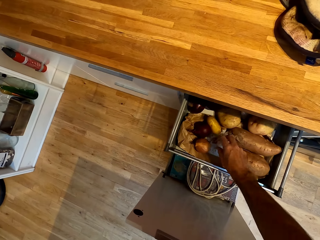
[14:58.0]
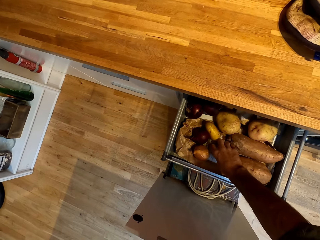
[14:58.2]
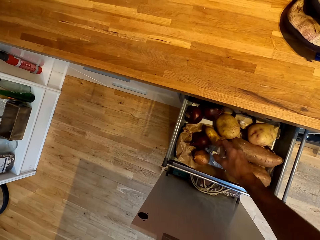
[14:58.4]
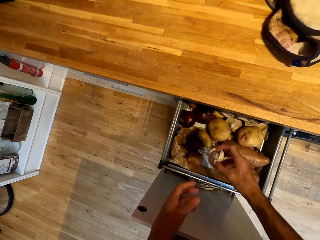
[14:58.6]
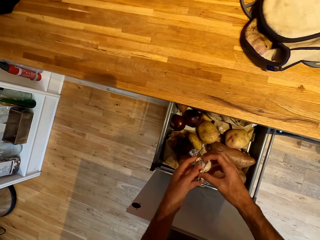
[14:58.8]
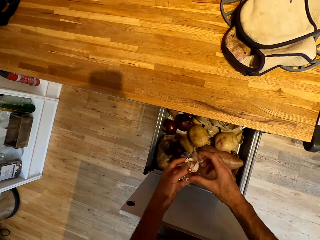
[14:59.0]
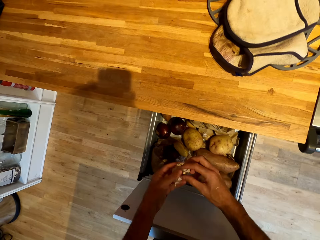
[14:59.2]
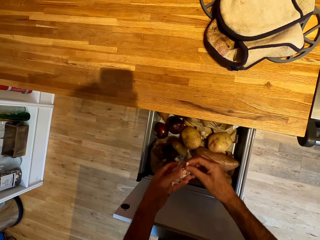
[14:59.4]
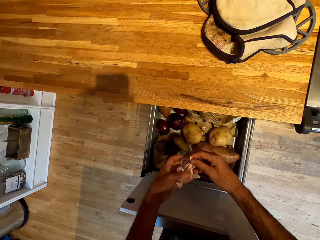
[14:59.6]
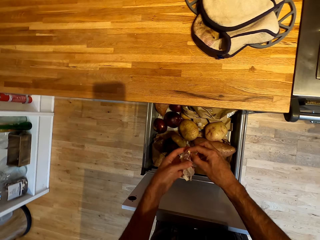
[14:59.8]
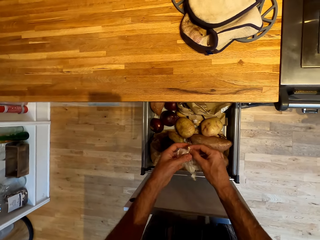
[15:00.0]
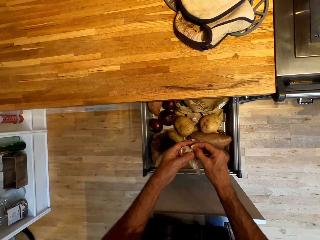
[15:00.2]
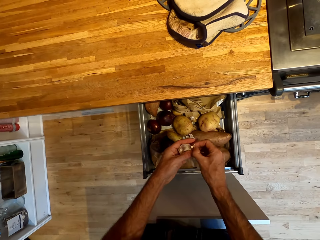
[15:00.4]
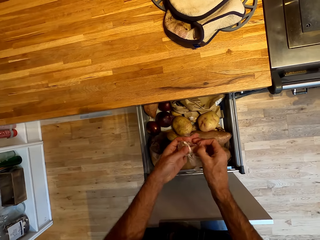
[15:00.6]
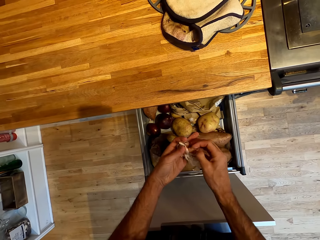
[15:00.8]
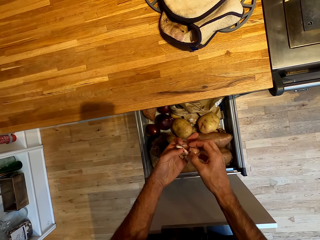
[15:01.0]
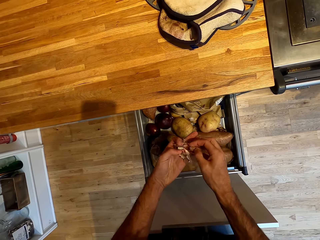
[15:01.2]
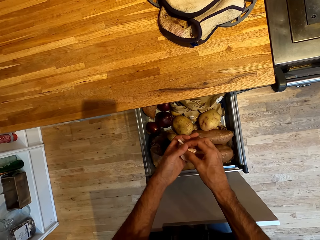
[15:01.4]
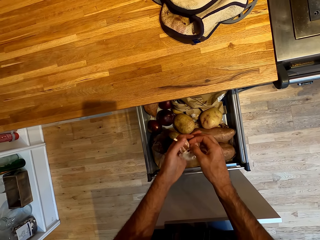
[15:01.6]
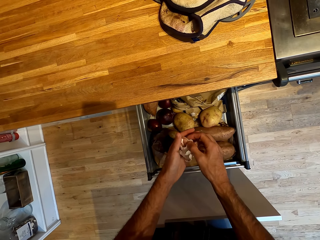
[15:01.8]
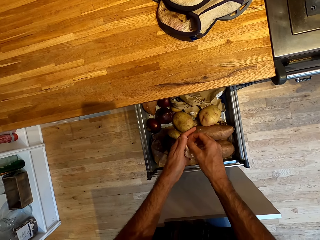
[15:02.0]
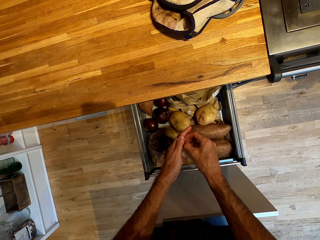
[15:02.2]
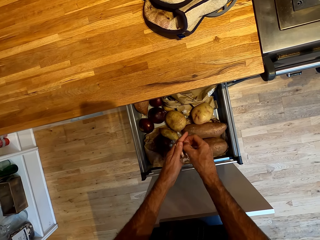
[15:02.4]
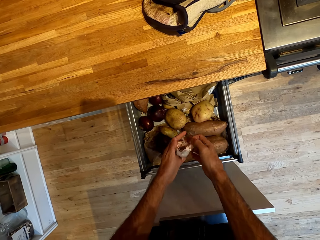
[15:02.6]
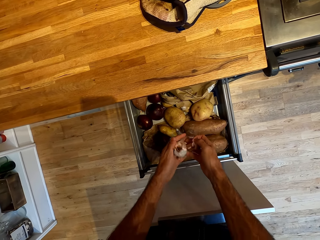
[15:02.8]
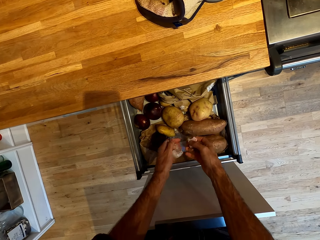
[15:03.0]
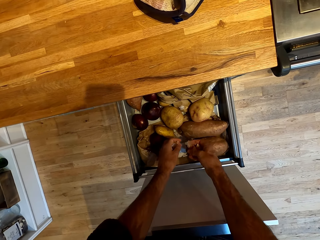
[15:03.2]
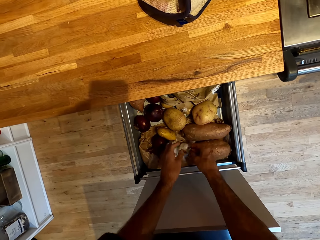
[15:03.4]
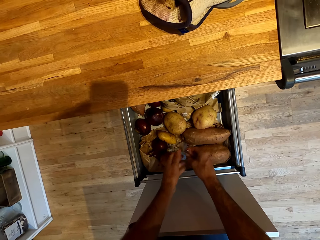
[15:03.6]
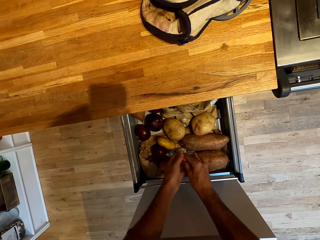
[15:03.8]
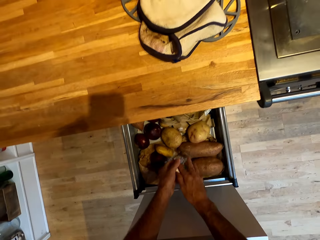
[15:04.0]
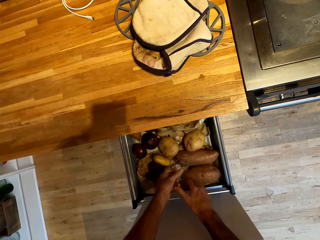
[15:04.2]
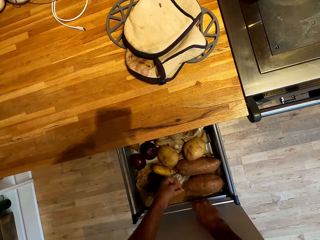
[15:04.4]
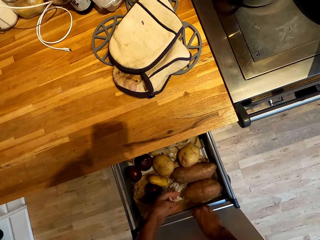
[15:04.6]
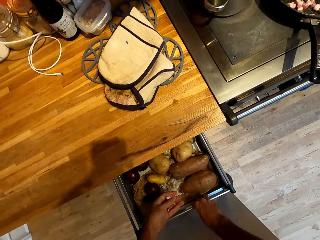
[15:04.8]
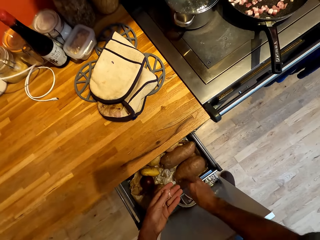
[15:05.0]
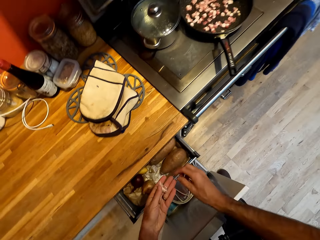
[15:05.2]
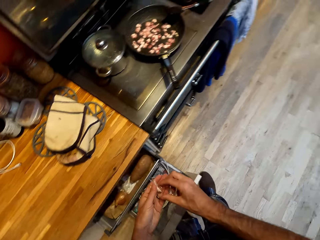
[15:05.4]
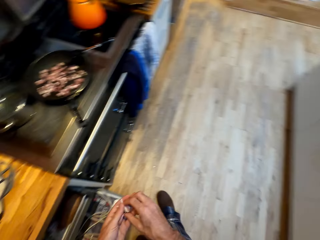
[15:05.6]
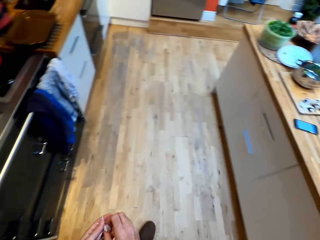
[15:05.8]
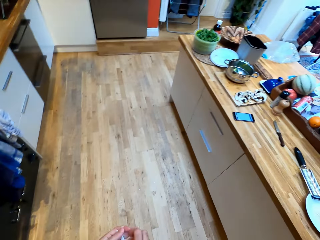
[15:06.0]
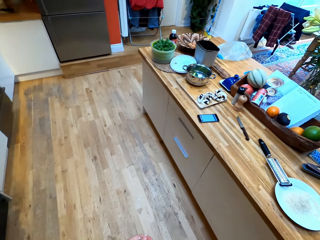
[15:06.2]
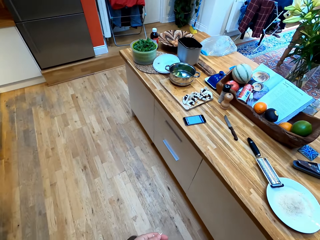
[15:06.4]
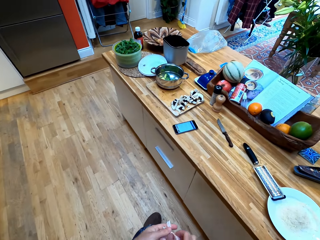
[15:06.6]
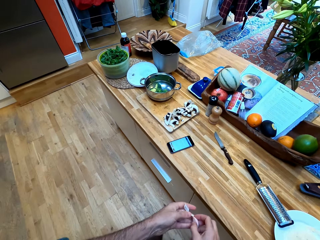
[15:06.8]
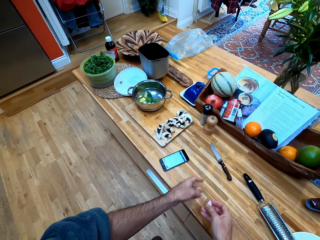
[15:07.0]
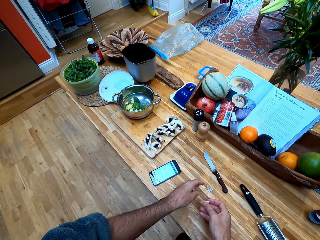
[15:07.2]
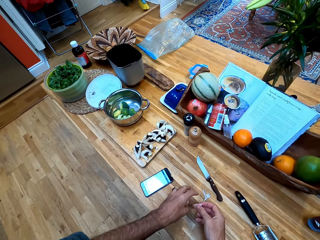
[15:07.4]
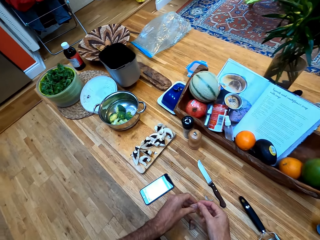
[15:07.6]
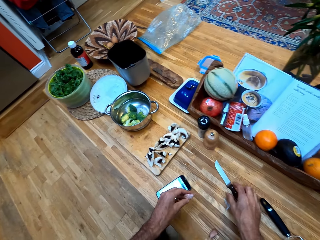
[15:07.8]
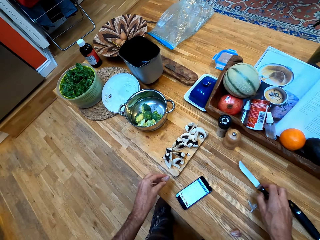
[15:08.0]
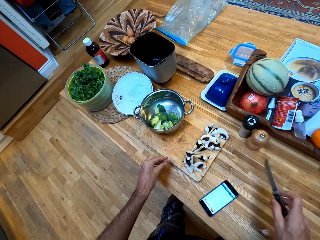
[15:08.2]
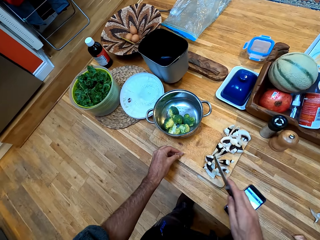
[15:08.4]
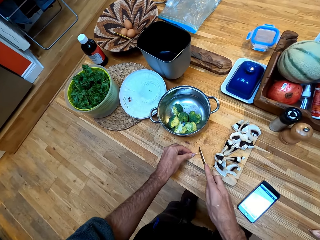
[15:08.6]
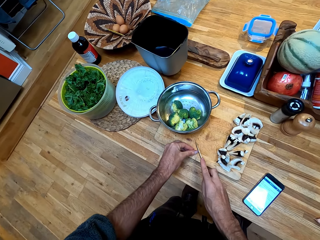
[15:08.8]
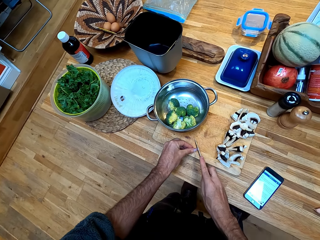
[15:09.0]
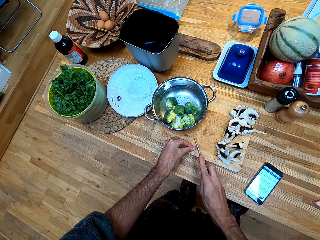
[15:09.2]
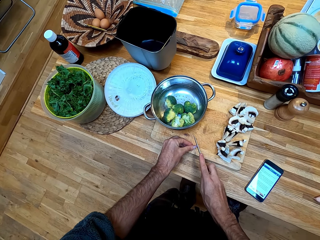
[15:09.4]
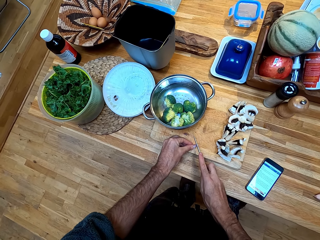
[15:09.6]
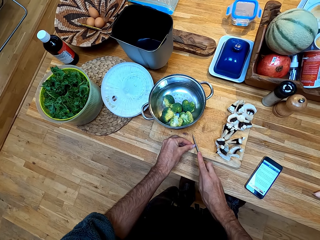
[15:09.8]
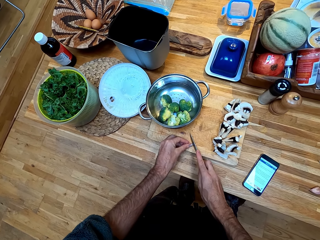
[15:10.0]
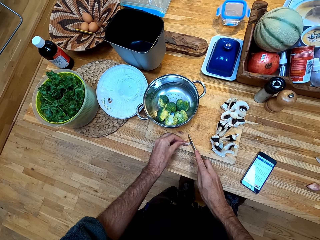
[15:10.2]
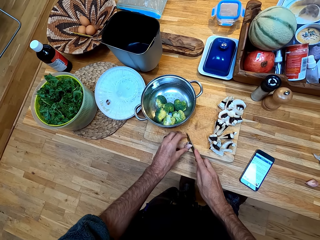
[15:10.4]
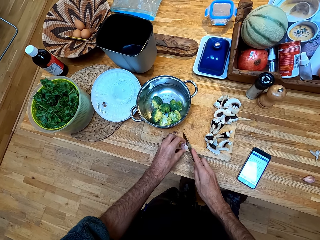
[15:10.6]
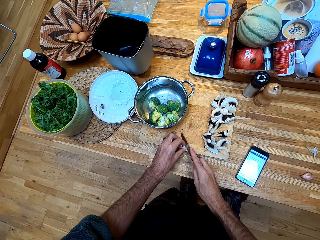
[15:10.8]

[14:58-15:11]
The camera wearer takes the garlic from the drawer. They peel the garlic. They push the drawer. They peel the garlic. They walk. They drop the garlic peels on the table. They pick up the phone from the counter. They pick up the knife from the counter. They cut the garlic ends with the knife.

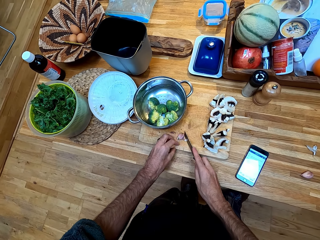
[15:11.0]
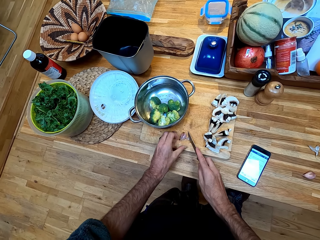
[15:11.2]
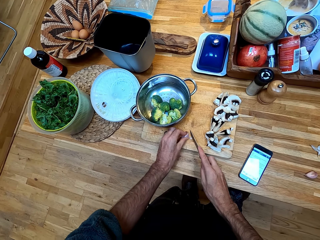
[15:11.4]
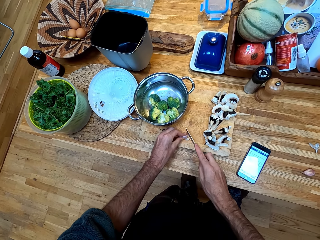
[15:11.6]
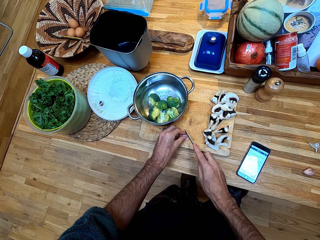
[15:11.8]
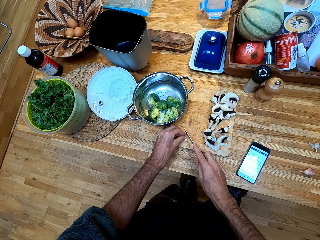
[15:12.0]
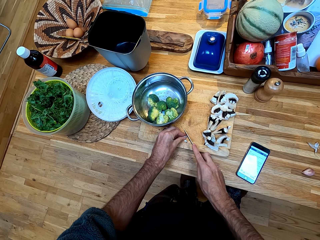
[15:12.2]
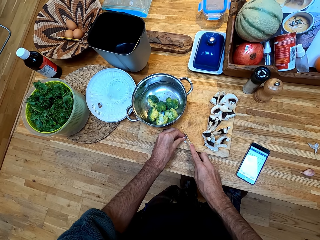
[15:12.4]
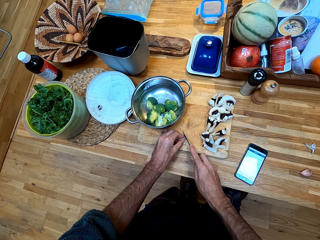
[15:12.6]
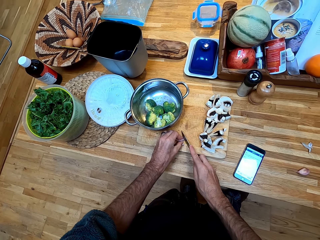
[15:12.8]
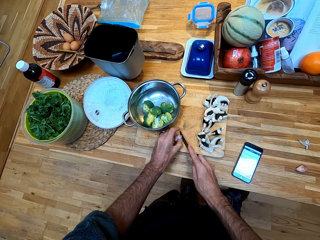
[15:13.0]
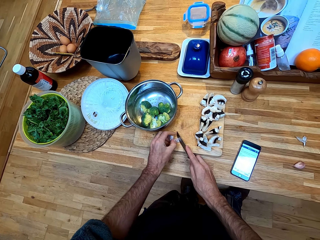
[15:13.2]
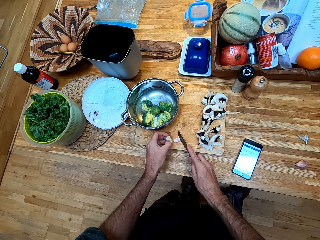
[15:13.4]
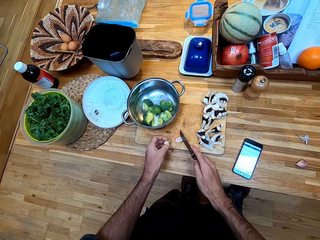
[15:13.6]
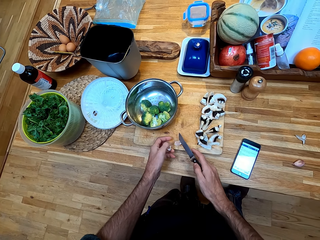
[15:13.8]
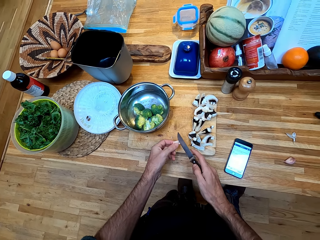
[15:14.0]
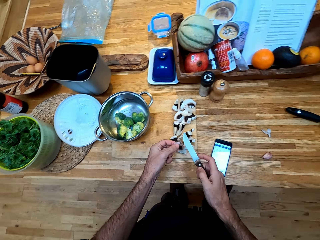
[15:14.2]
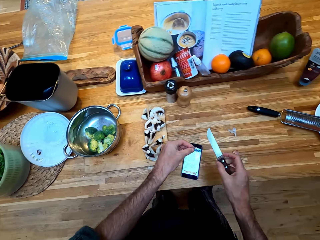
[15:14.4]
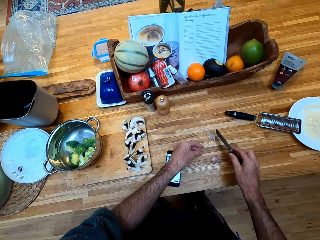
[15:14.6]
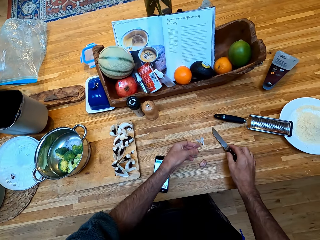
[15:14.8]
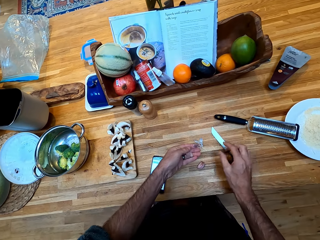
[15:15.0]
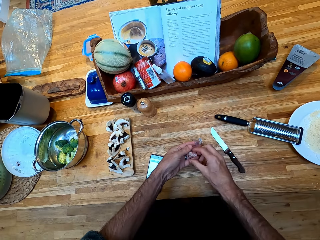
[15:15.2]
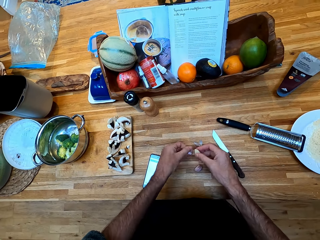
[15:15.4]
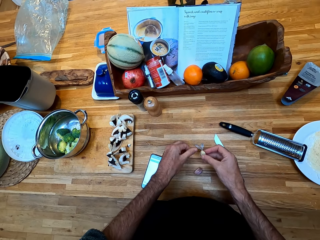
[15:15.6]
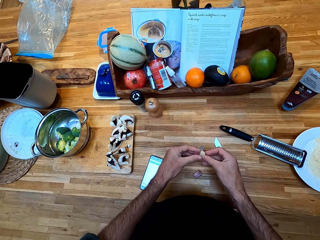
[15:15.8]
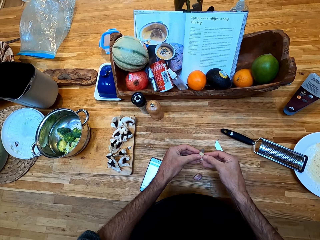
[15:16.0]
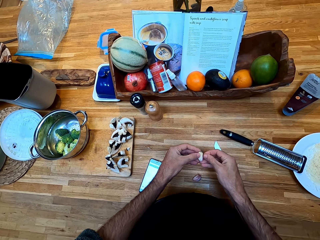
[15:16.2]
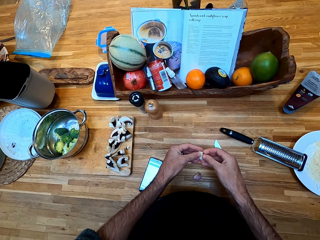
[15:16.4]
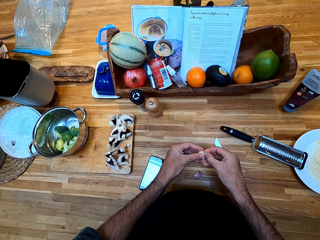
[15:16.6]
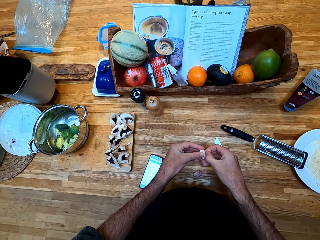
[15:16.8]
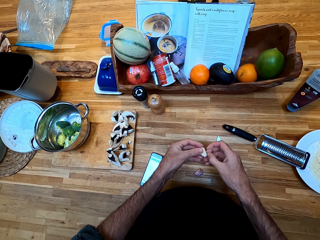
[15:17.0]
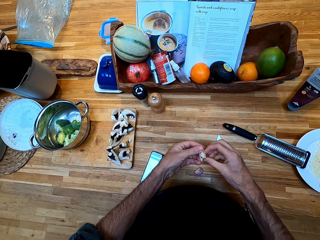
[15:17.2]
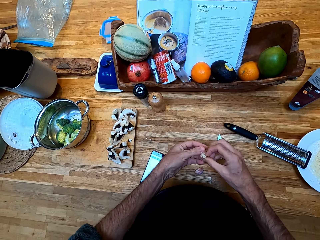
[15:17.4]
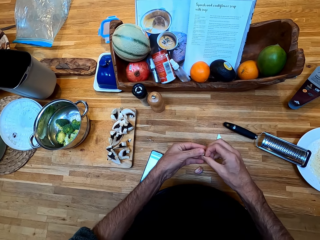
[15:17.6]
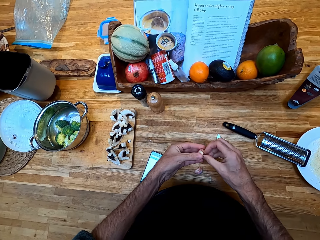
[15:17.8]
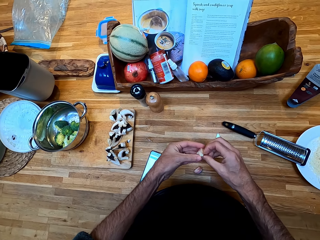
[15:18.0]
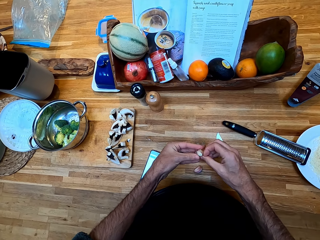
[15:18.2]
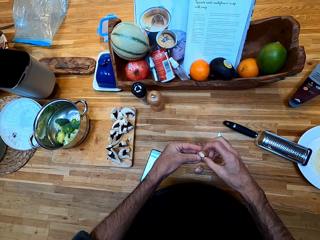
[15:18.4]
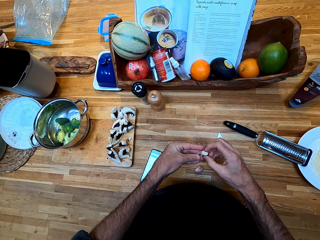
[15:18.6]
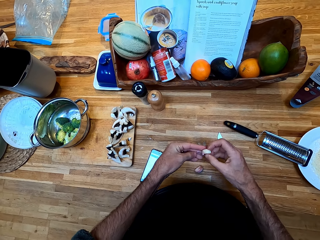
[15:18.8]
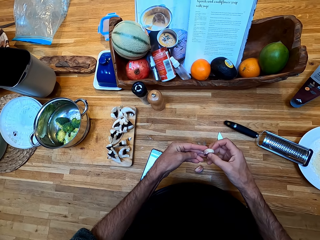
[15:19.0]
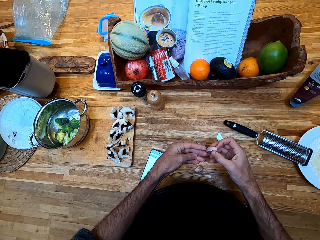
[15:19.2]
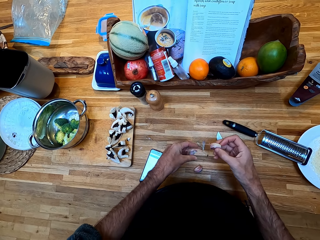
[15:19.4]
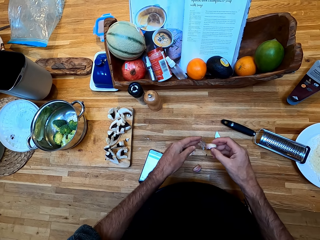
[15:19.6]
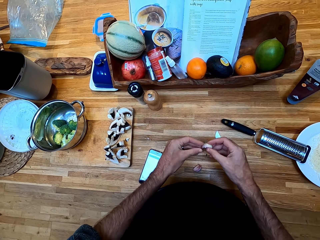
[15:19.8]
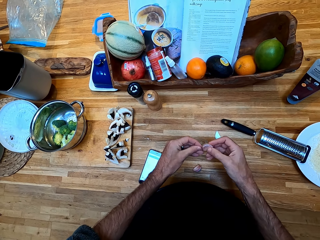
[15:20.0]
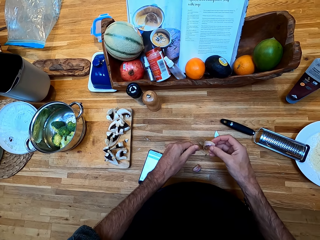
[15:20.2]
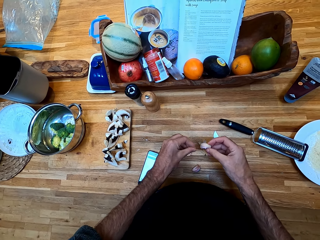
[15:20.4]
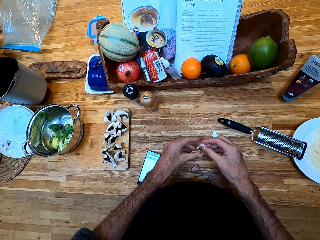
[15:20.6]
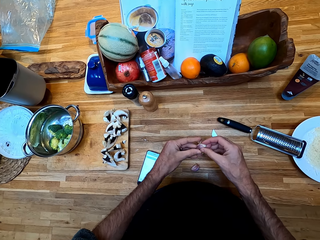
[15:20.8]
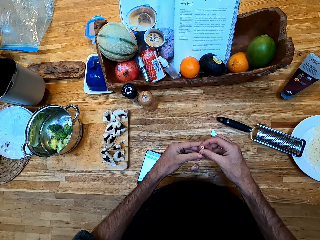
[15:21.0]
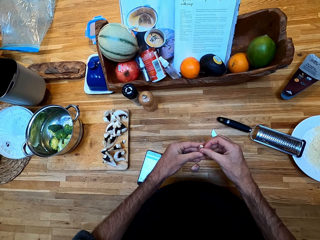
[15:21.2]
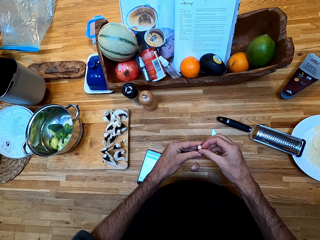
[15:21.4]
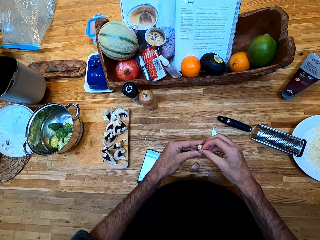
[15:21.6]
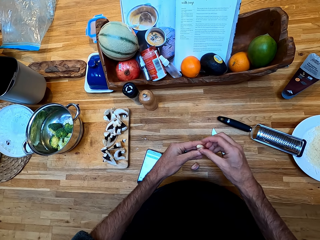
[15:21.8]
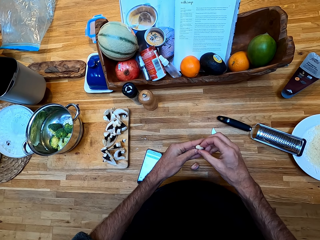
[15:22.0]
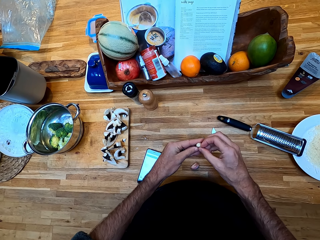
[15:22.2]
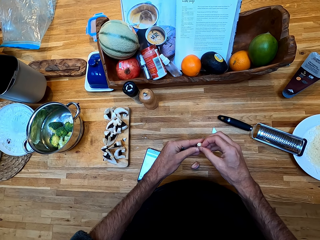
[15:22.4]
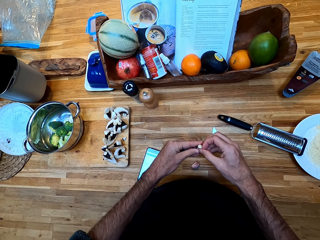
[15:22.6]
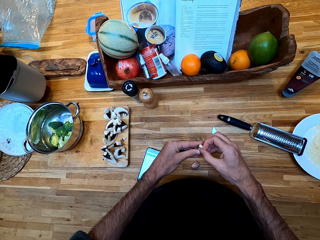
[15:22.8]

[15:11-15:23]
The camera wearer peels the garlic. They put the peel on the counter. They put the knife on the counter. They peel the garlic with hands. They drop the peels on the table.
